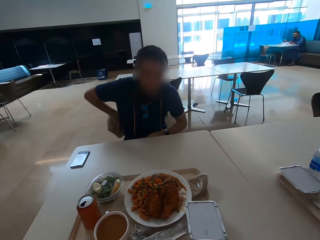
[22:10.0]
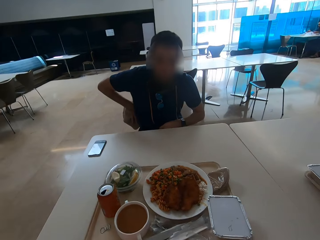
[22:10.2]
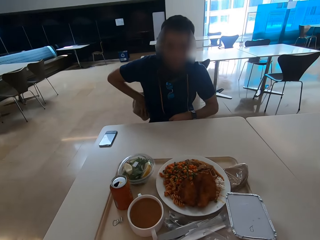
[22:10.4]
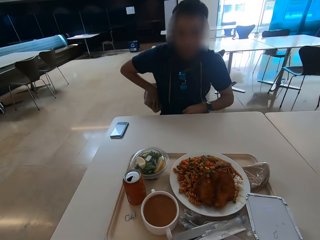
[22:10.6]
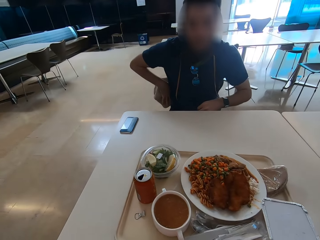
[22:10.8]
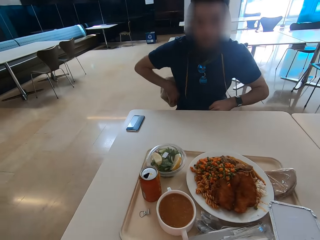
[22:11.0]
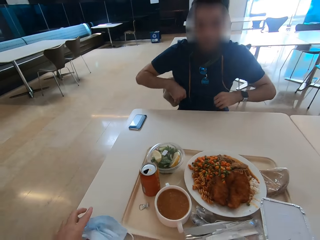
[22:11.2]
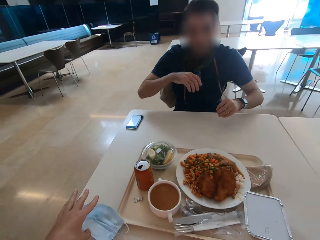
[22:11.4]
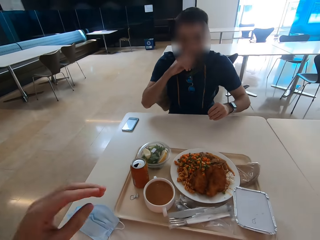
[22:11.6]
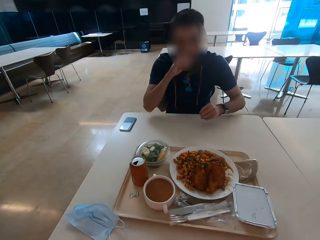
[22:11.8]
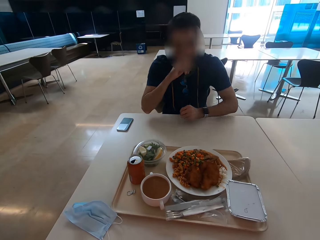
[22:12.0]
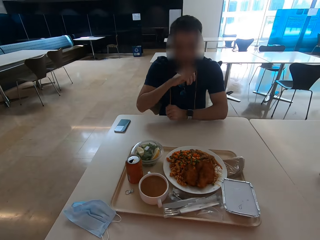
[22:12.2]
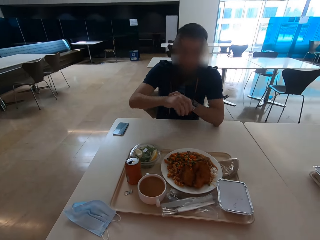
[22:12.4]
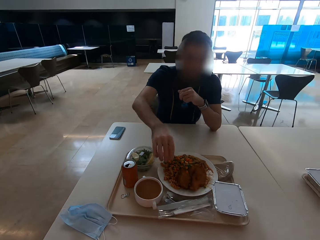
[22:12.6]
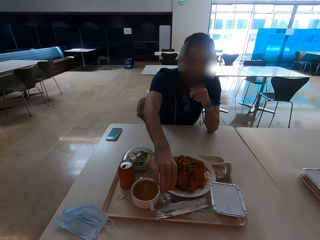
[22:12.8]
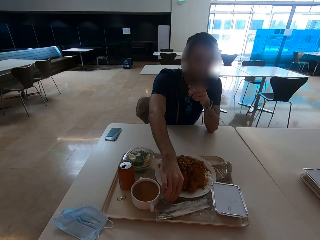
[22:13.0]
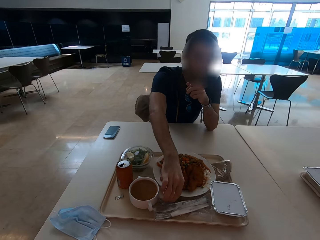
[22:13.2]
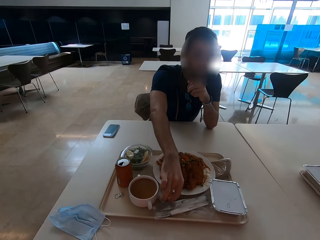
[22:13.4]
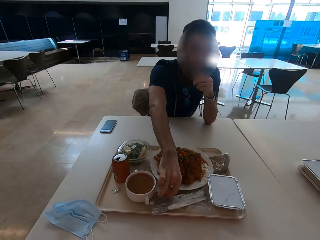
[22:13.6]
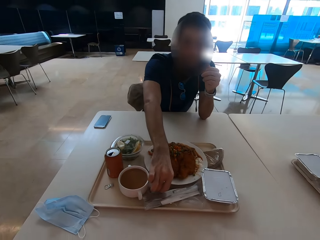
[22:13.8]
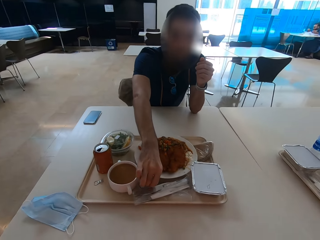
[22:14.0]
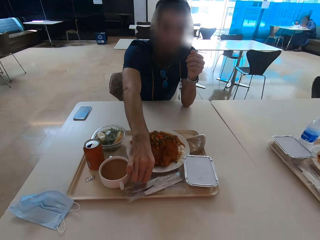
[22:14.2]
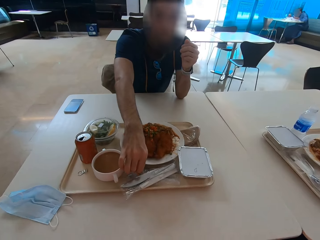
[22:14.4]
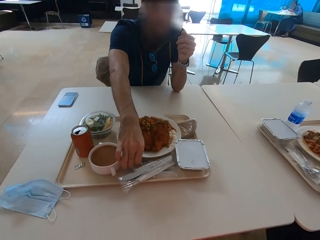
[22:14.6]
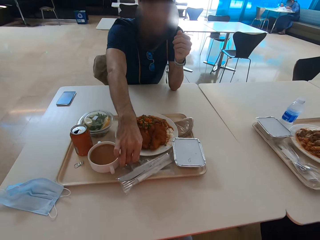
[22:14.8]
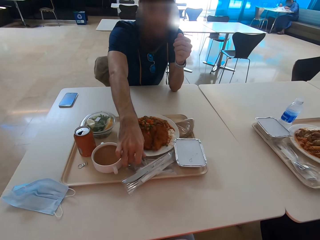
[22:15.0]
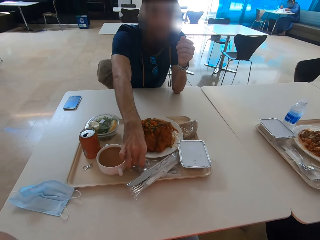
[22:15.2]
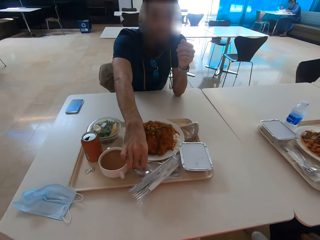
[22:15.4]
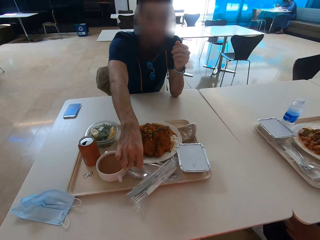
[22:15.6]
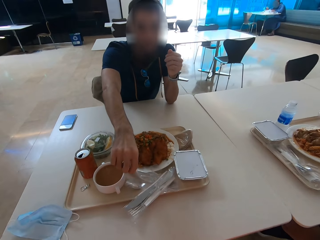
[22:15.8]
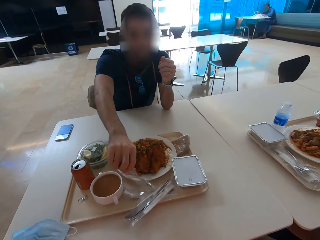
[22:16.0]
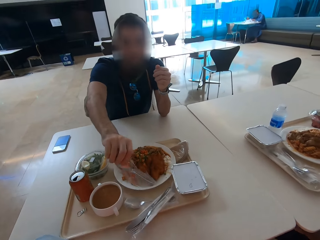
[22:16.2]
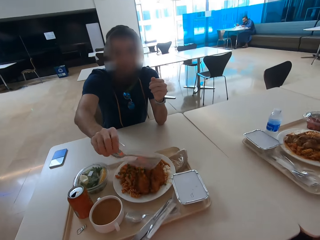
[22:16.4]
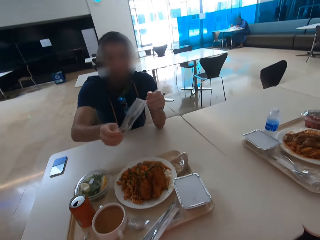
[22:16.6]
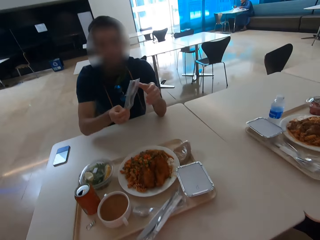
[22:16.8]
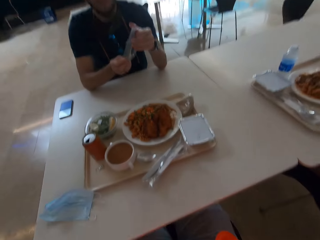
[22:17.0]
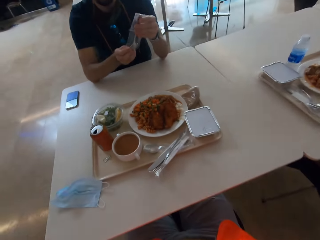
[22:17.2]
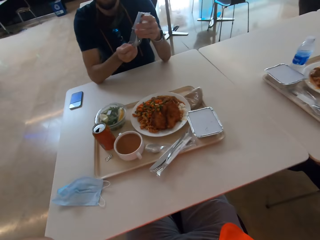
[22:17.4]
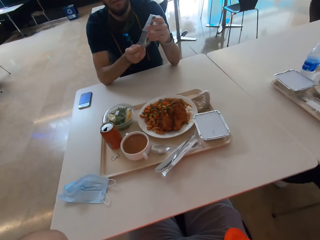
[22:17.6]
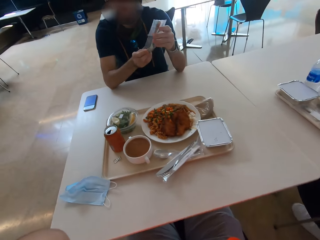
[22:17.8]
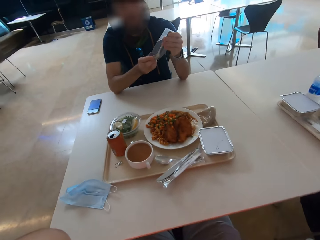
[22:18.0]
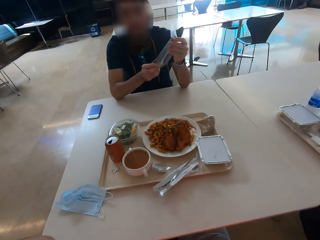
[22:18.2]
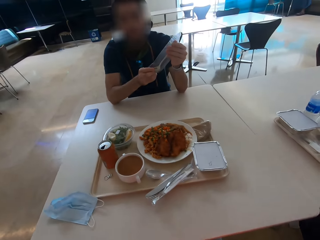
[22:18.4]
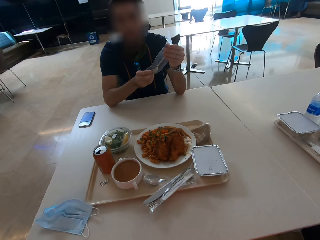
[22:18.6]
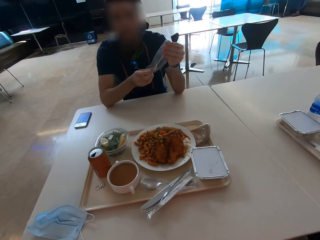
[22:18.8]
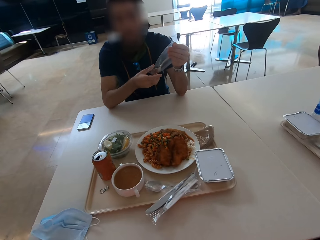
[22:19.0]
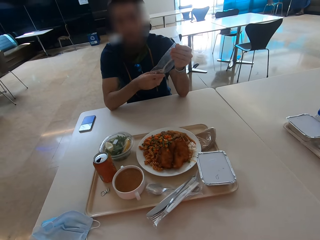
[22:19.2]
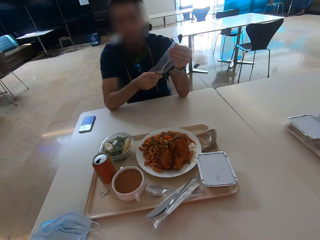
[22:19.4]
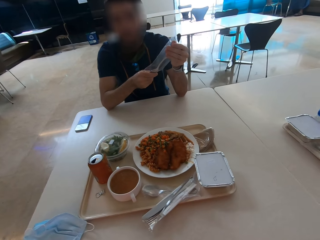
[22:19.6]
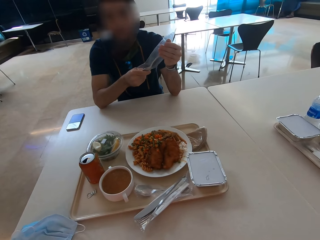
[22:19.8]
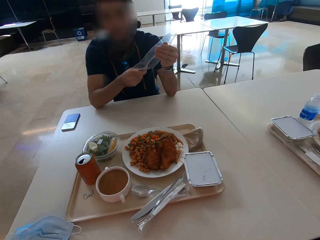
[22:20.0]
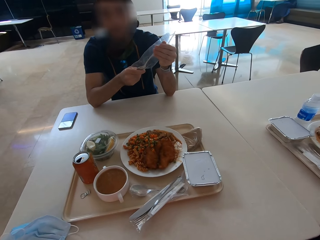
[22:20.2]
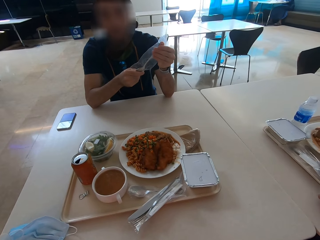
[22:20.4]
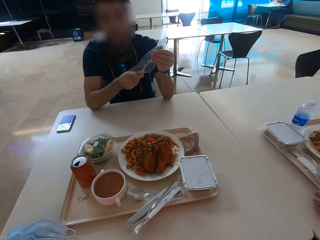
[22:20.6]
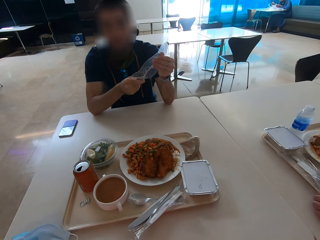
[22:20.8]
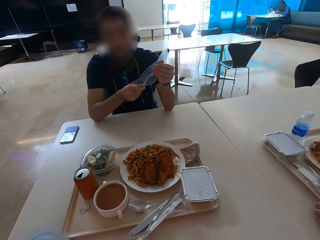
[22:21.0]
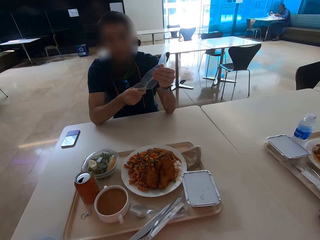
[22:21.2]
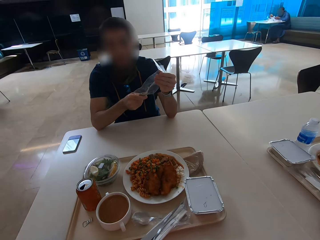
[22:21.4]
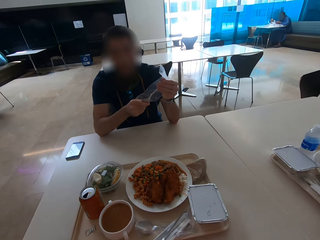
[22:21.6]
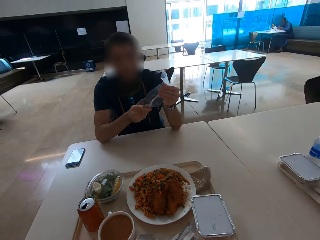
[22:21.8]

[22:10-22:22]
The camera wearer puts a face mask on the table. A man touches his face. The man picks up a spoon. The camera wearer looks at the man.

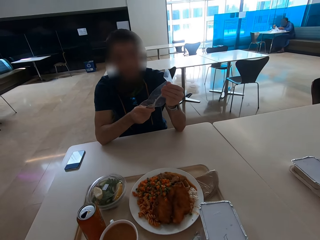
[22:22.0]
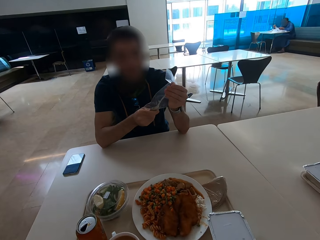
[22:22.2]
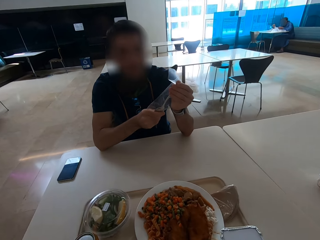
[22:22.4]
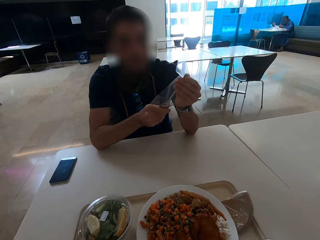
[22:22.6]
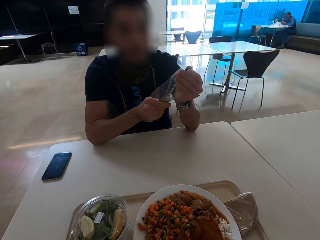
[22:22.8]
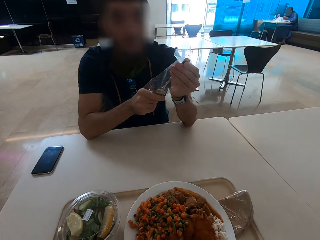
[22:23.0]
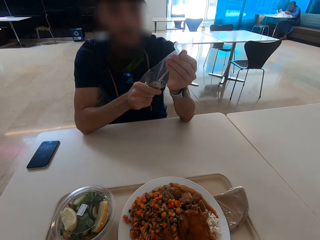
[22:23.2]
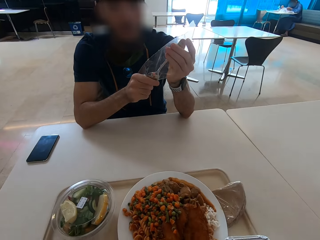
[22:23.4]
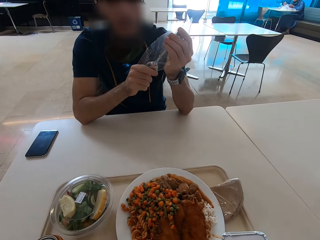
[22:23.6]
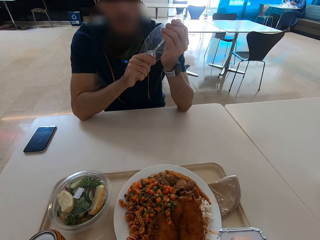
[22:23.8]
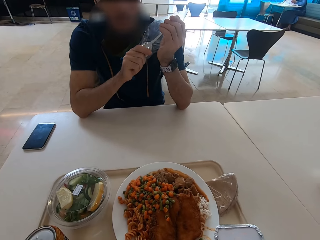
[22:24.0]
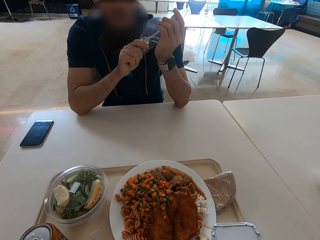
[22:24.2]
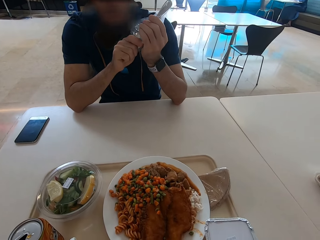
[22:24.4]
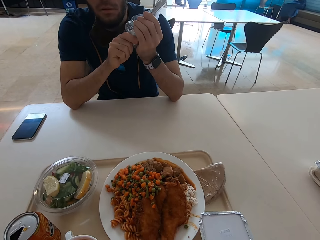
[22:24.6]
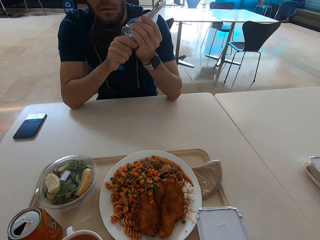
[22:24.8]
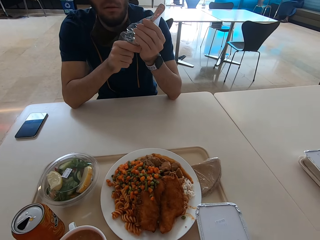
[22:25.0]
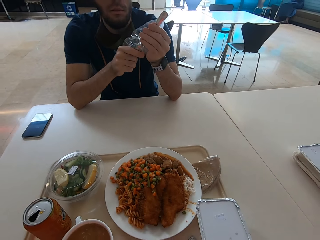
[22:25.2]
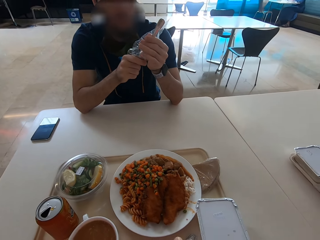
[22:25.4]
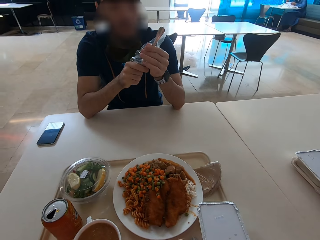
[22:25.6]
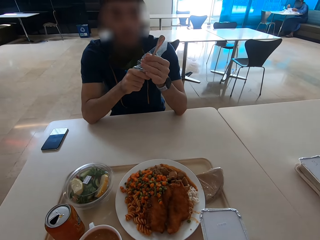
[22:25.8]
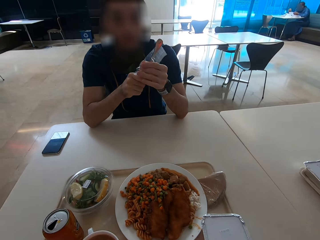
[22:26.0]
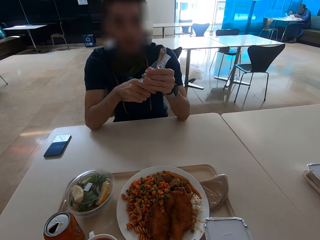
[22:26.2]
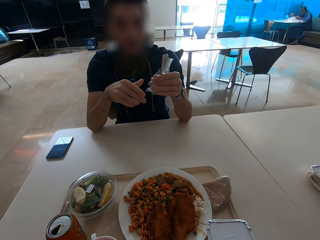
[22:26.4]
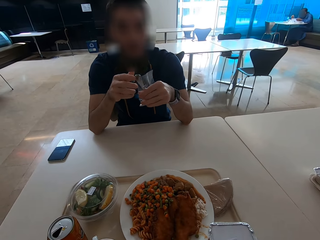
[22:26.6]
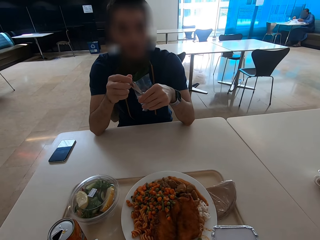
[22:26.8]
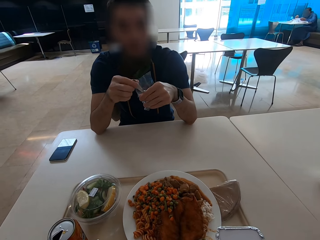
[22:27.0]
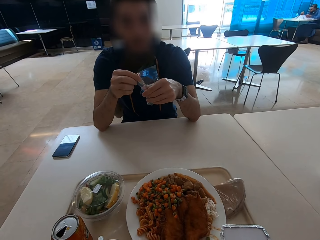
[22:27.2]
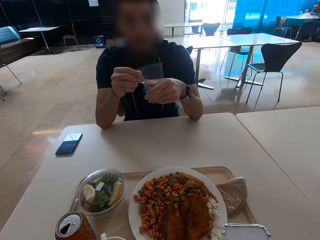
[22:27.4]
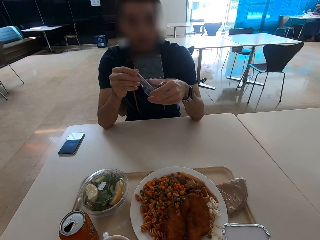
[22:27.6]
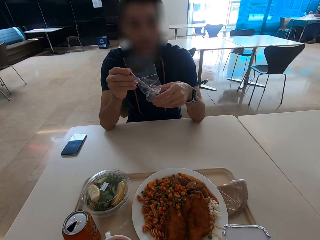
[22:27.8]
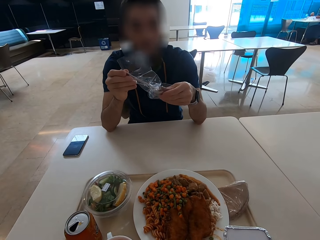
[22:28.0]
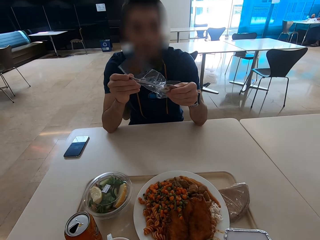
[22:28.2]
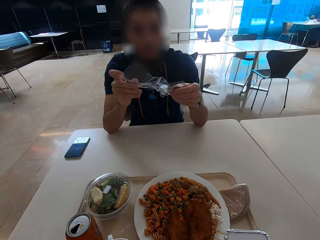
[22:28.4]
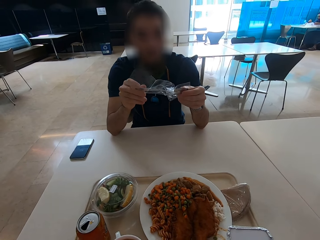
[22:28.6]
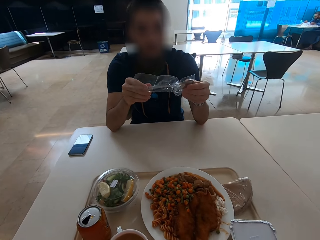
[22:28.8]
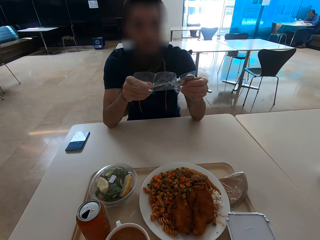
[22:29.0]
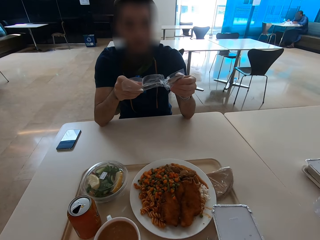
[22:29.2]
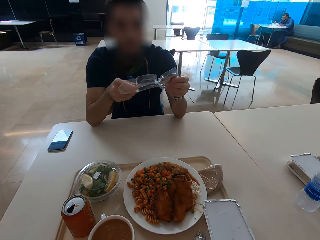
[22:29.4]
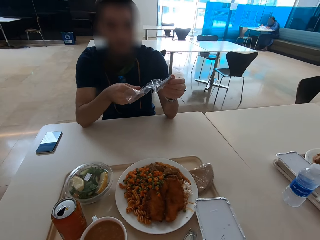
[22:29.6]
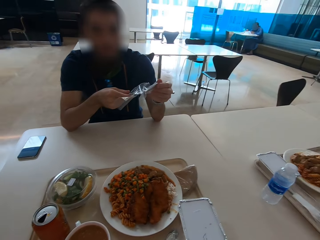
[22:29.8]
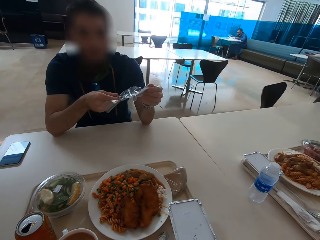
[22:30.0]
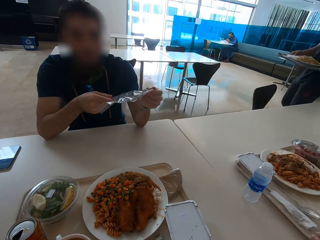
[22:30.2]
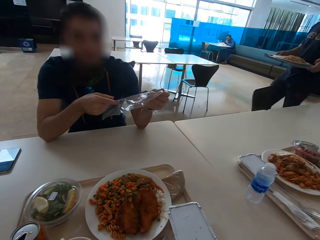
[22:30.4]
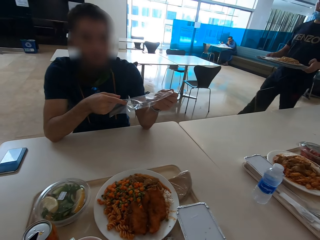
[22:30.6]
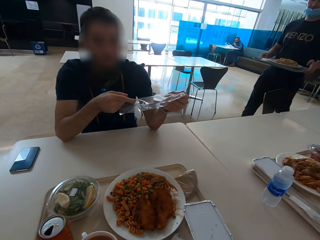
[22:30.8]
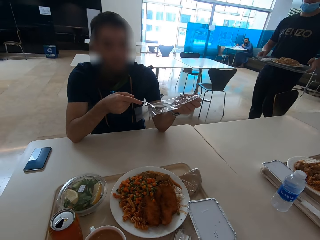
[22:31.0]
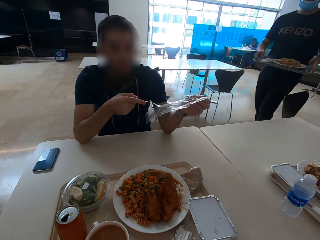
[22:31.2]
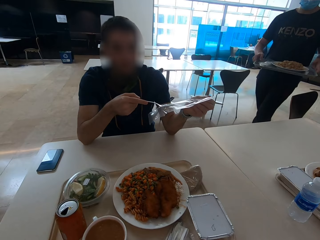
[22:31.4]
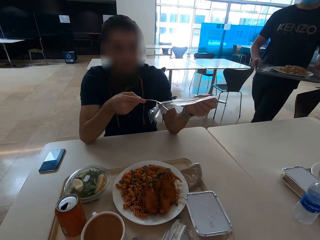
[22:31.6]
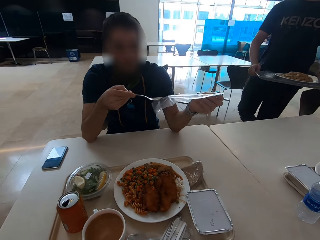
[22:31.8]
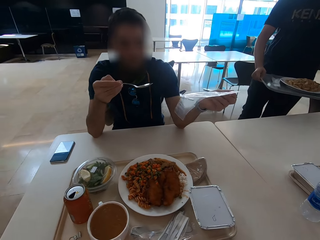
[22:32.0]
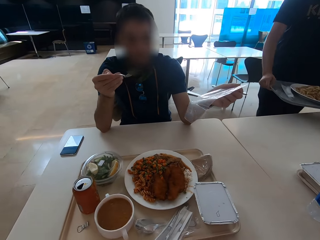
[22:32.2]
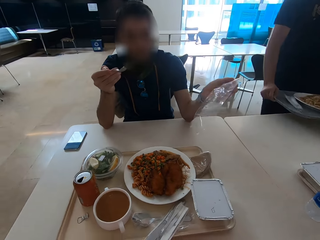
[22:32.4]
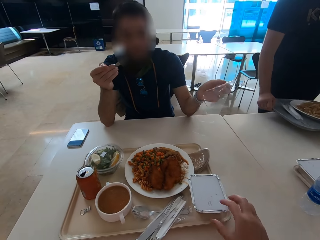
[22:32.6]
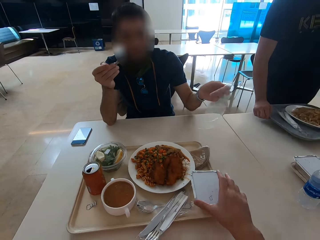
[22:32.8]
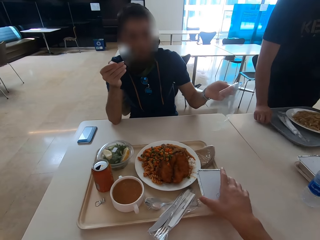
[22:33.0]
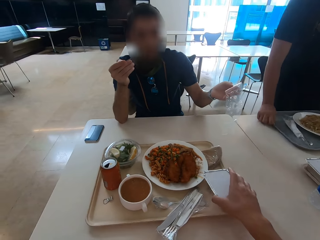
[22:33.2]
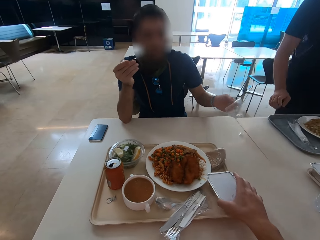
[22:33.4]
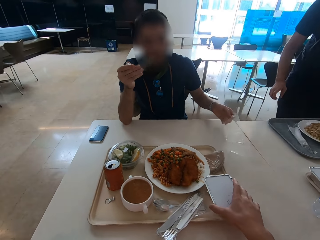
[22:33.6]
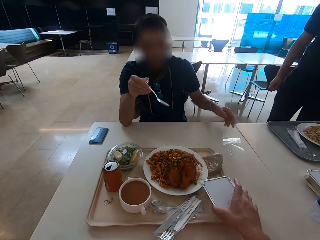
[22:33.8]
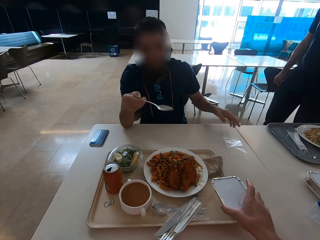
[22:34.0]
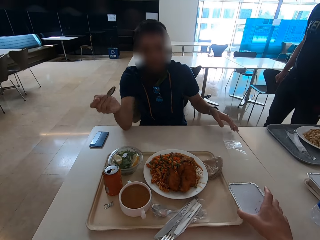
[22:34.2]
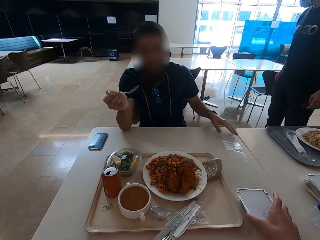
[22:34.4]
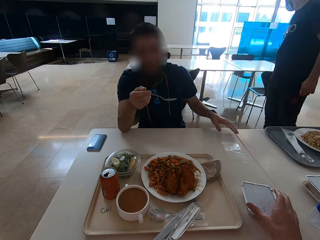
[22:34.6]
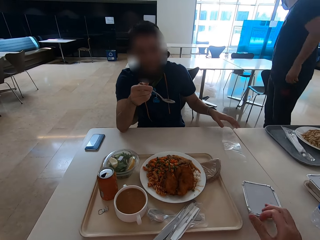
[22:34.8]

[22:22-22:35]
A man removes the spoon from a plastic bag. The man unwraps the spoon. The camera wearer moves a container from the tray to the table. The man puts the plastic bag on the table and speaks with gestures.
